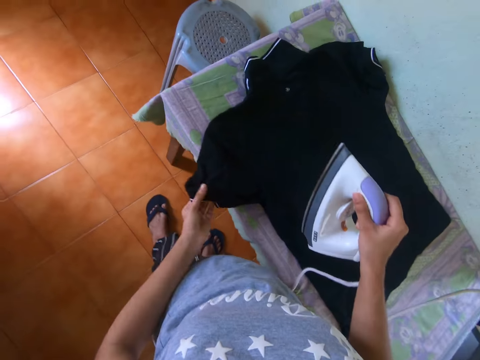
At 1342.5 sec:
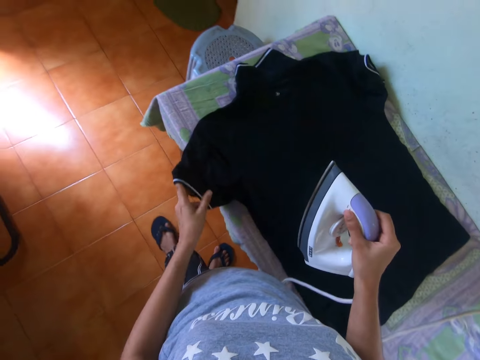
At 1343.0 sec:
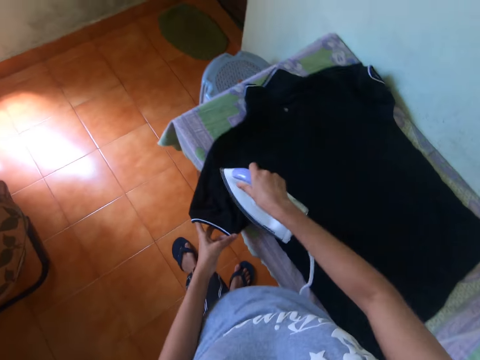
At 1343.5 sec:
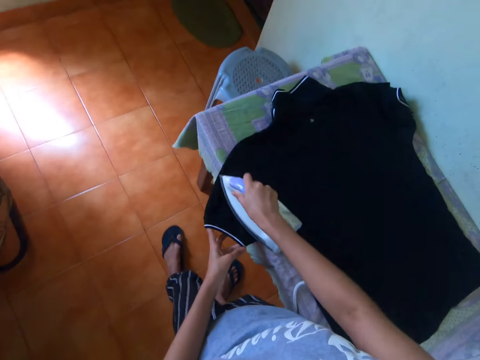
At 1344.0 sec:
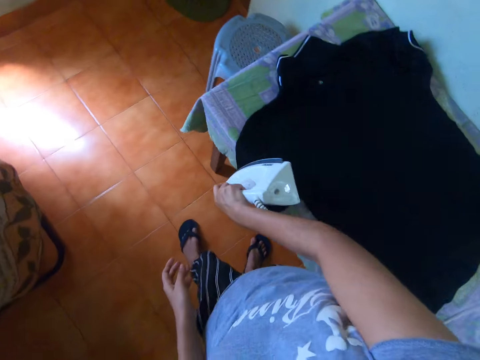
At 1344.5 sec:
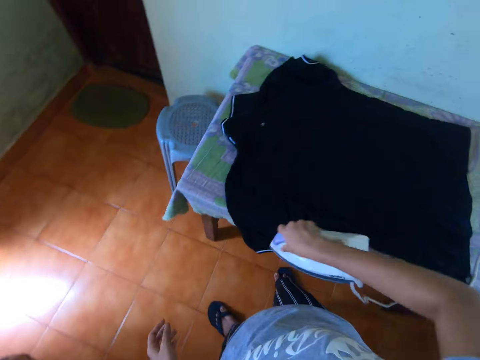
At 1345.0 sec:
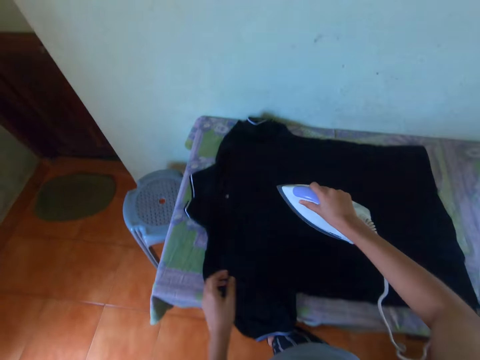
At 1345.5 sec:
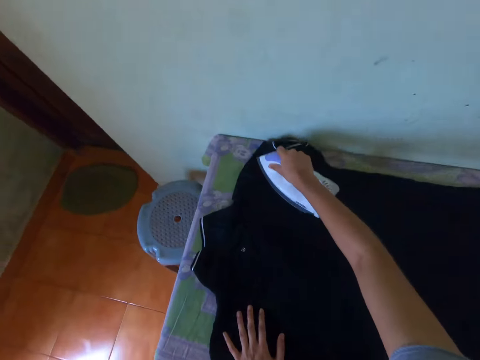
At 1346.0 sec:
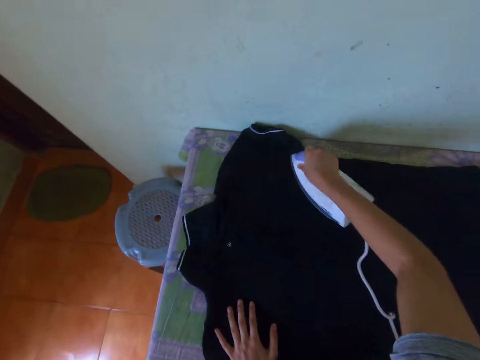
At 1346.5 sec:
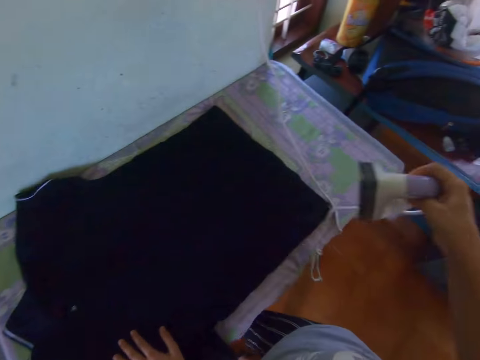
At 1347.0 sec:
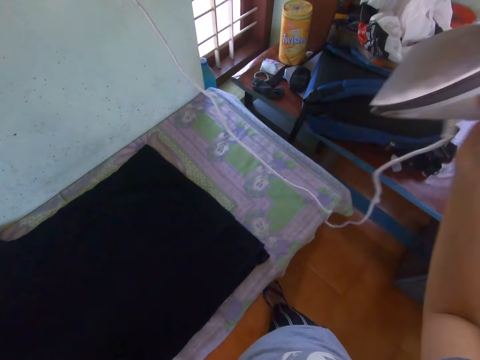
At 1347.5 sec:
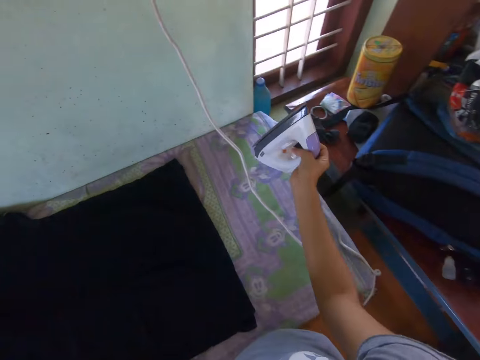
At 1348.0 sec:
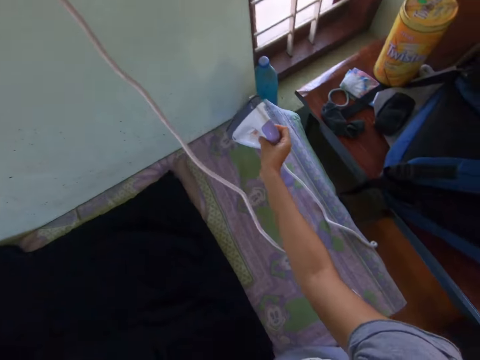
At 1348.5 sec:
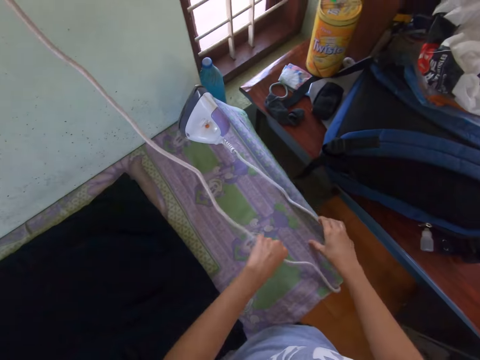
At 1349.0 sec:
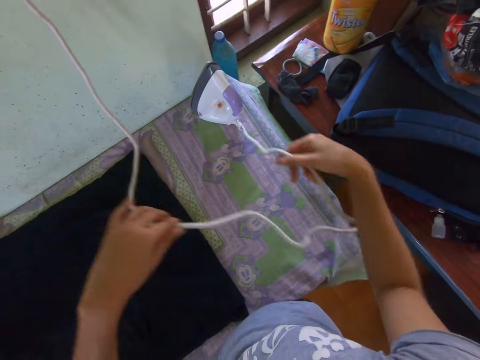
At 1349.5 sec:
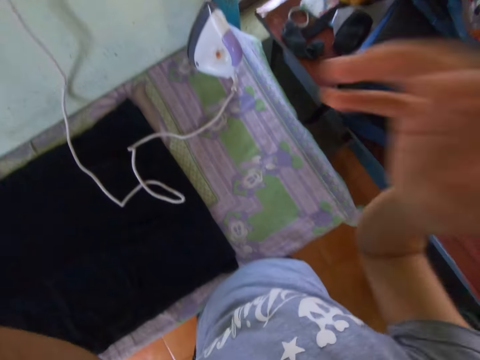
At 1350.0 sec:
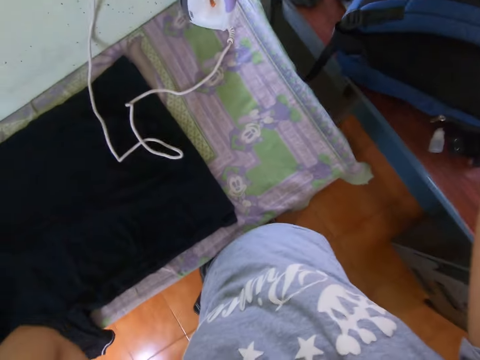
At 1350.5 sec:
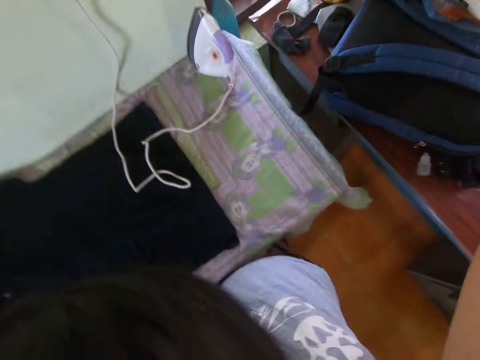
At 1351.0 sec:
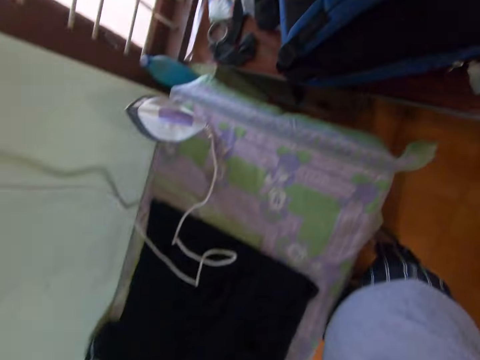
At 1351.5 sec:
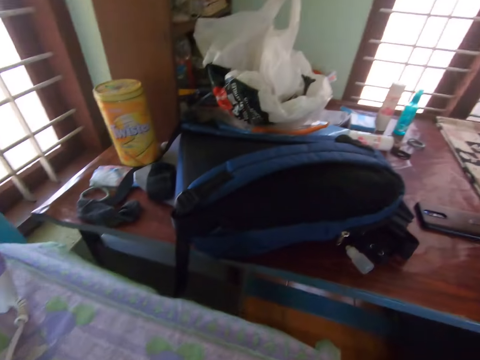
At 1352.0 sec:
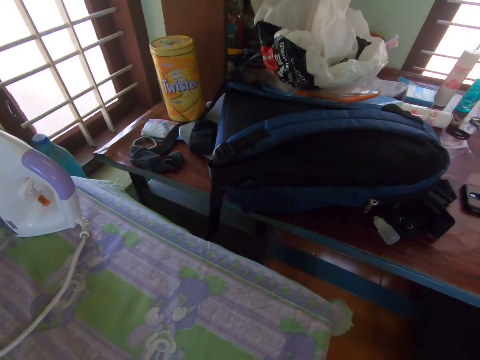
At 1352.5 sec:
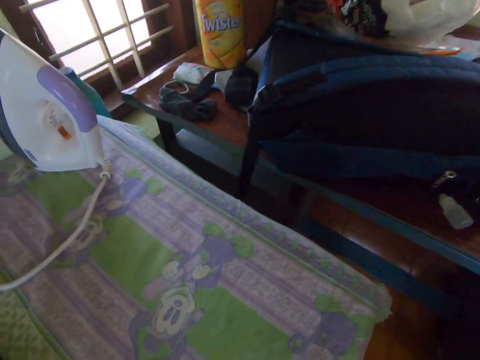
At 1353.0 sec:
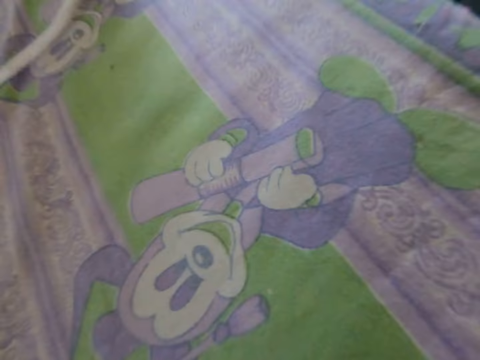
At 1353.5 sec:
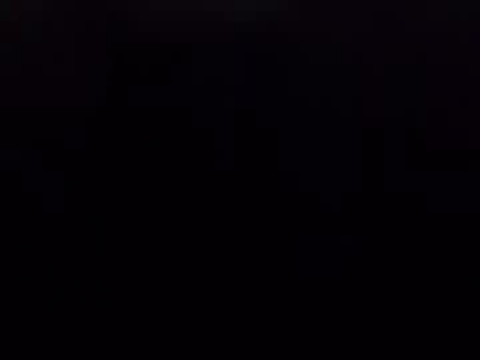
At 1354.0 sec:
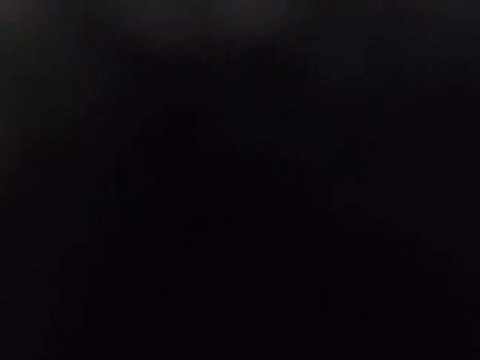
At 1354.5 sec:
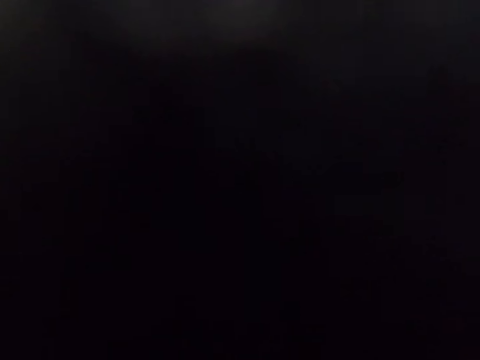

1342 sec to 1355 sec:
The camera wearer holds the cloth. He places the iron in his right hand on the table. He moves the cable of the iron with both hands. He adjusts the camera.

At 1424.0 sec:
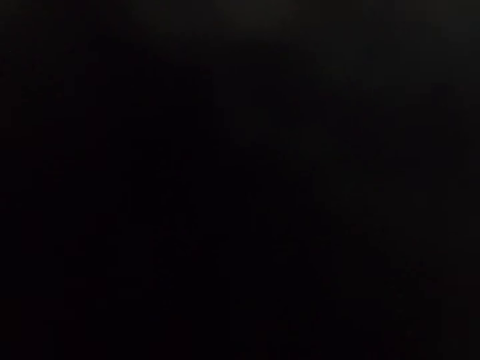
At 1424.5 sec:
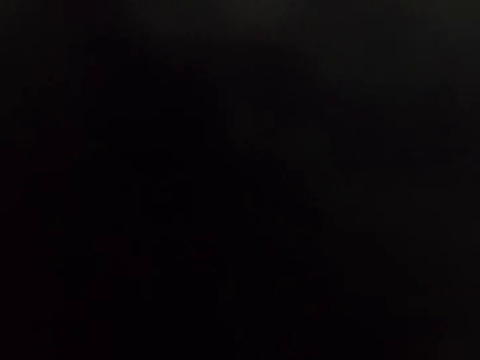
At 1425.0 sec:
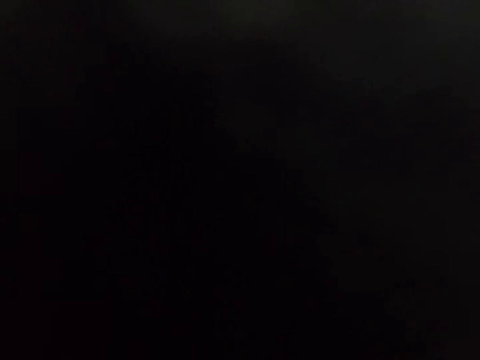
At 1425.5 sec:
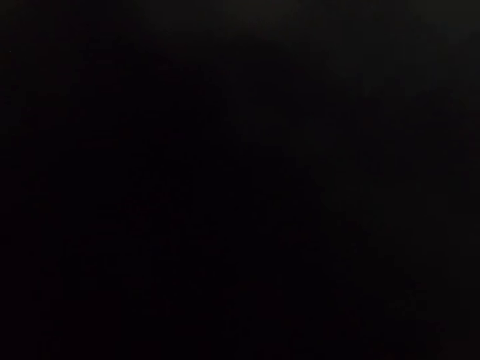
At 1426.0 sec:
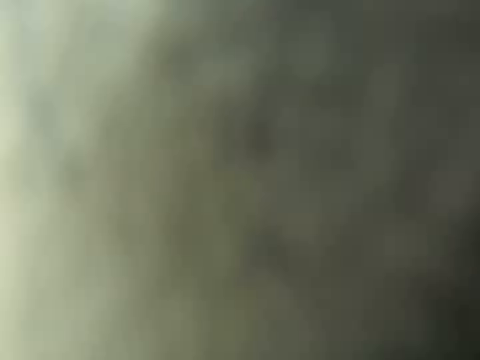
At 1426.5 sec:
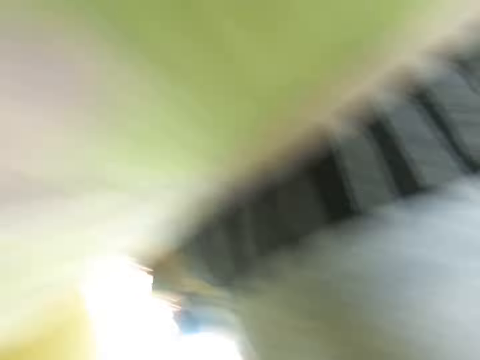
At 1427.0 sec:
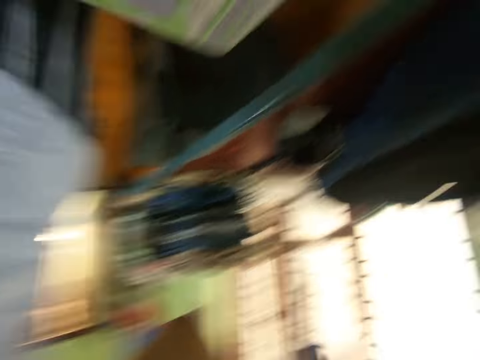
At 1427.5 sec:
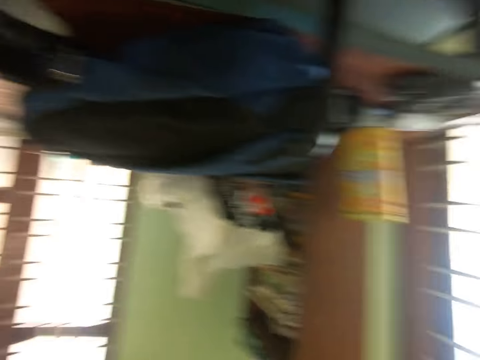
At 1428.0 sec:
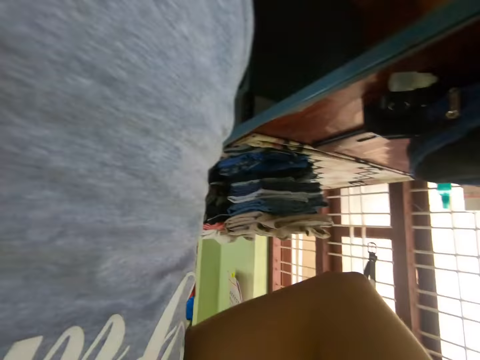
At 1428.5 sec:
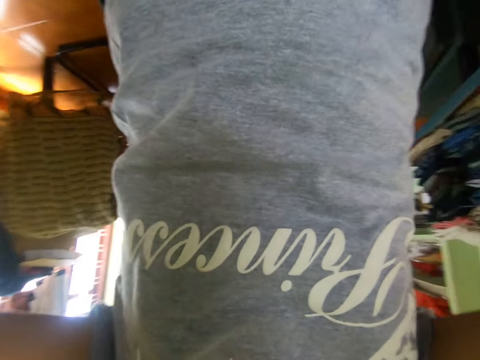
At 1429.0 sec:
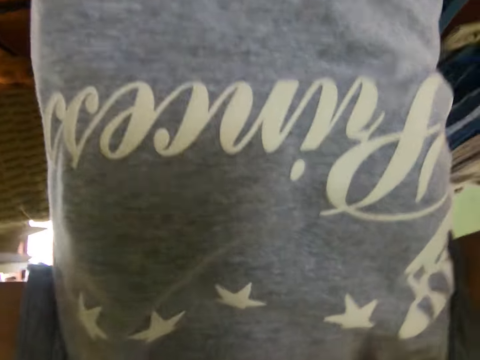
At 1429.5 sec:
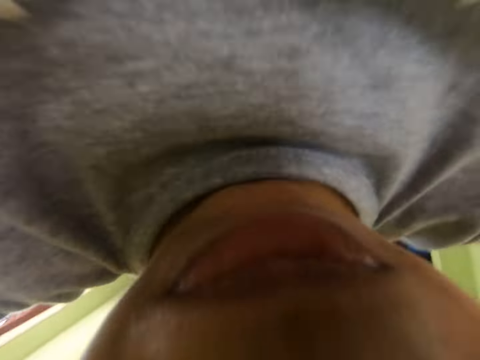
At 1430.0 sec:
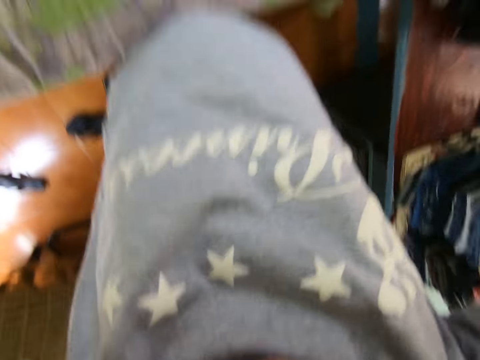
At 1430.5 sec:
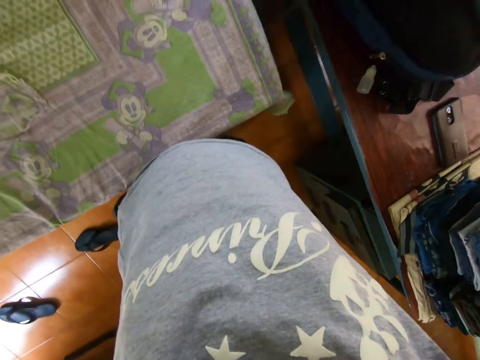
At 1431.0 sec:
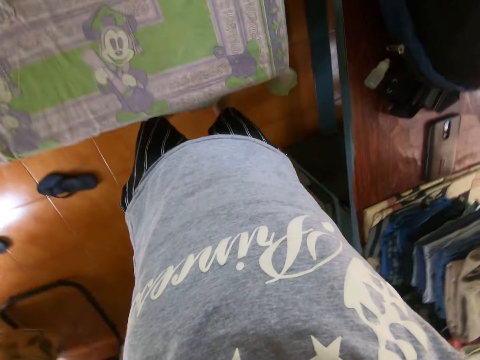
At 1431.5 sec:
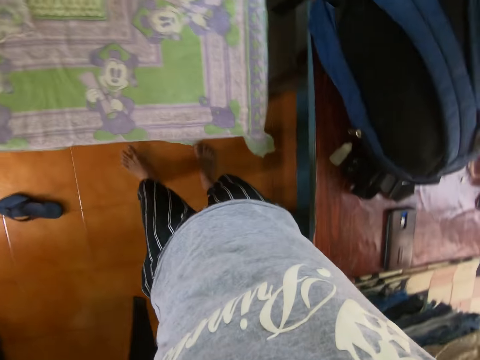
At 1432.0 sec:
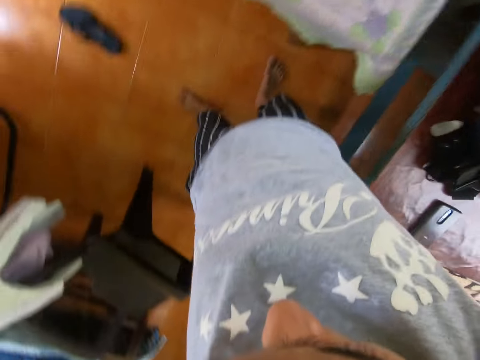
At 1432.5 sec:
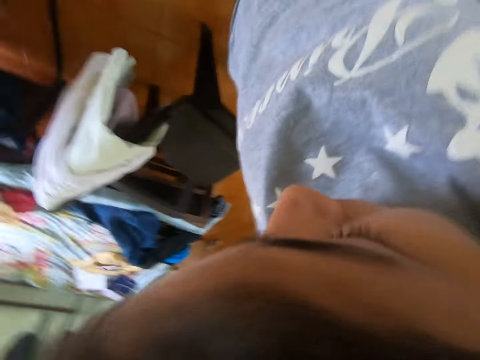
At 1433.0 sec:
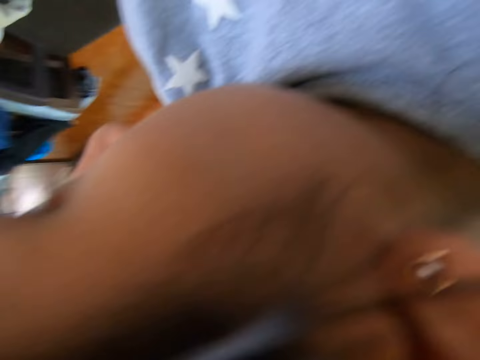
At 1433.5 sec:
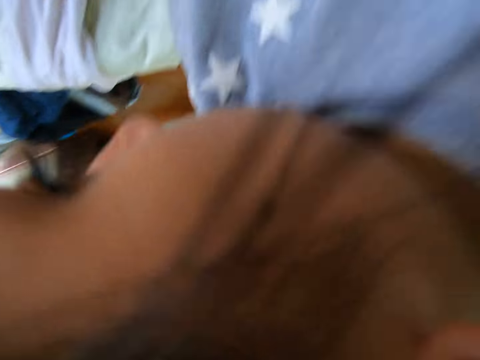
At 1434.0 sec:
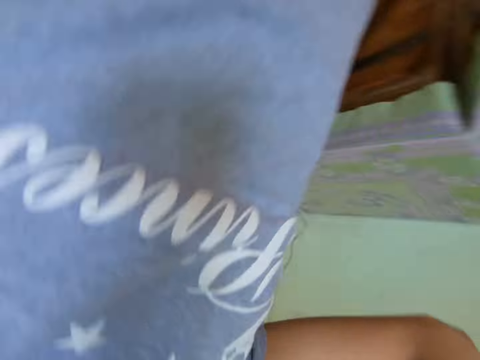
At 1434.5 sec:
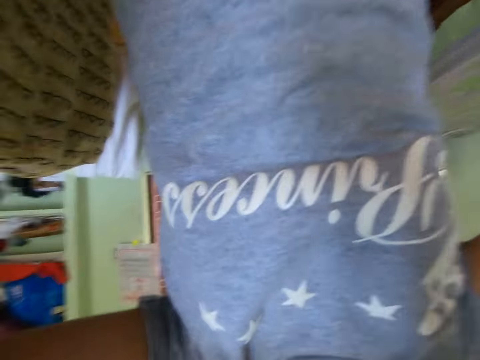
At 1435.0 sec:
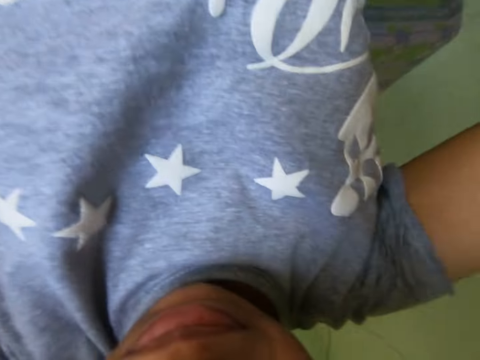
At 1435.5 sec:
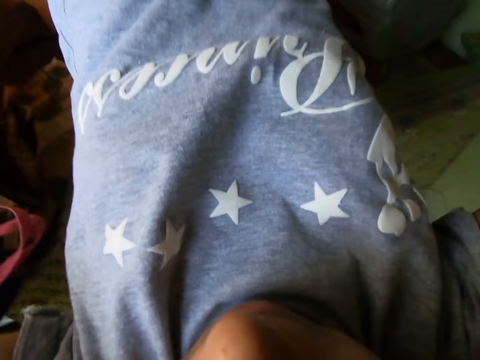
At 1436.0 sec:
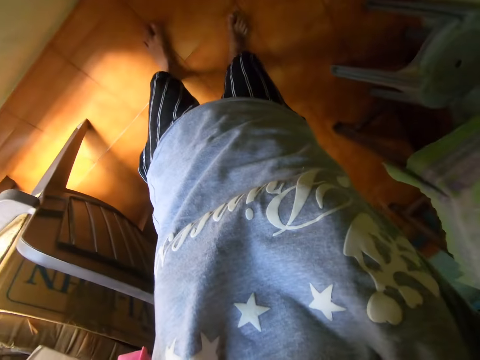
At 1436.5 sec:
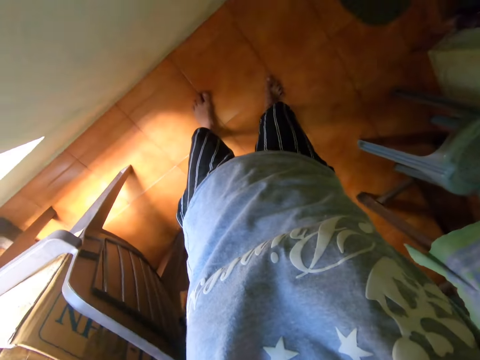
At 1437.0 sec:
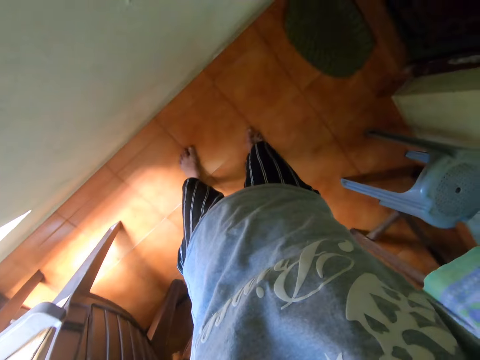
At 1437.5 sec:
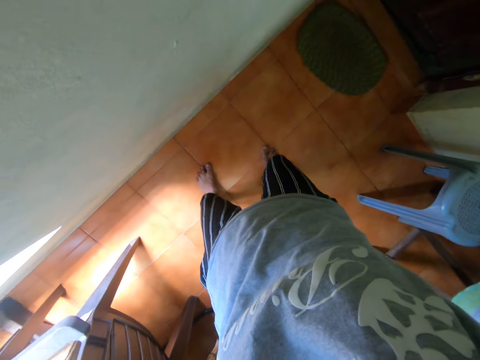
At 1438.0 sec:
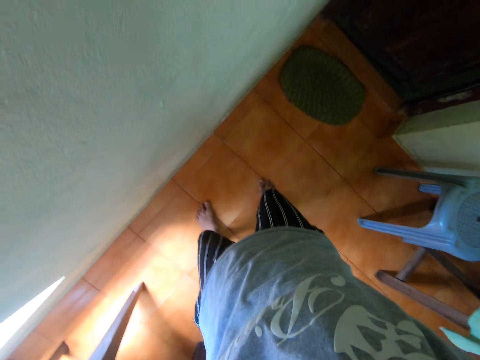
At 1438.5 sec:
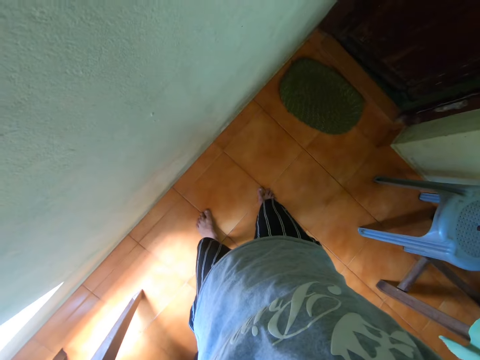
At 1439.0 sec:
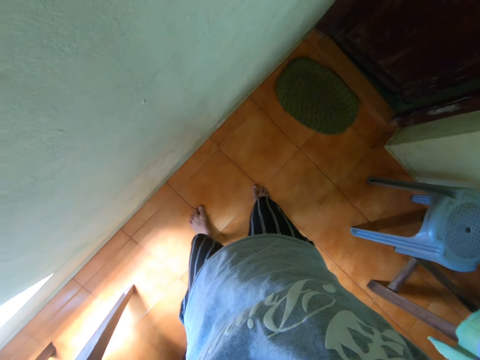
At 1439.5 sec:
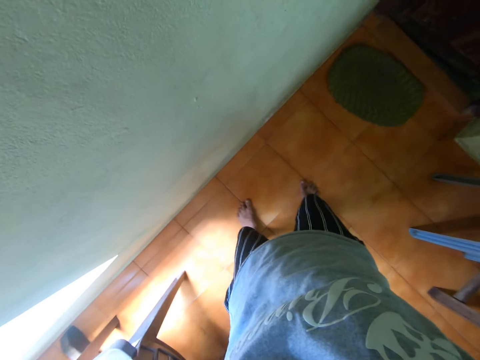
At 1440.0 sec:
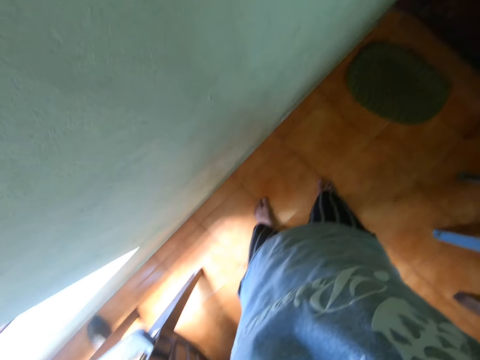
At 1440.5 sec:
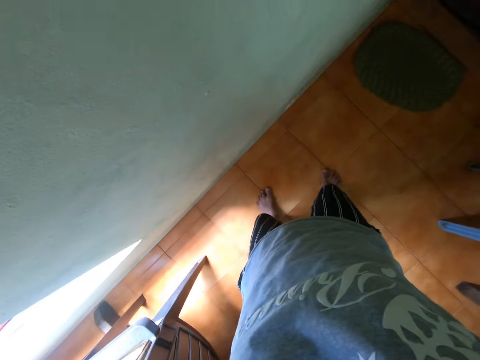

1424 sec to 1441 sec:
The camera wearer picks the camera head strap from the table with both hands. She adjusts the camera. She puts the camera head strap on her head with both hands. She looks on the floor.
